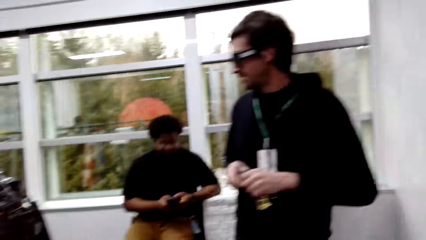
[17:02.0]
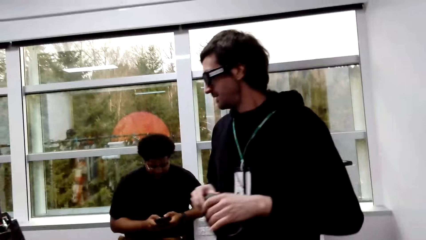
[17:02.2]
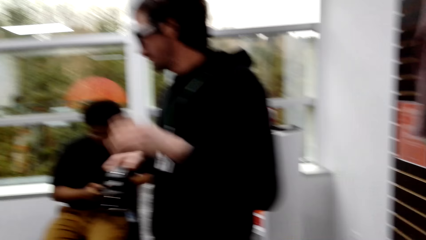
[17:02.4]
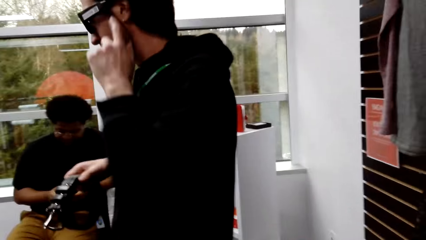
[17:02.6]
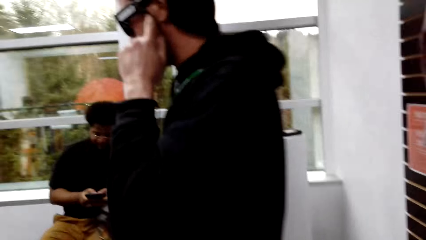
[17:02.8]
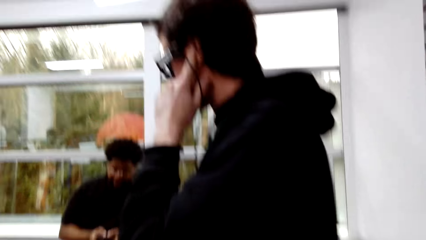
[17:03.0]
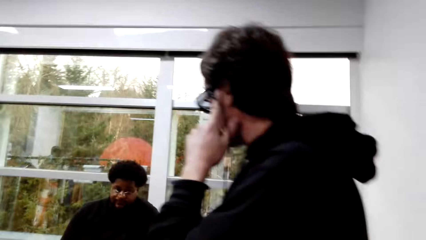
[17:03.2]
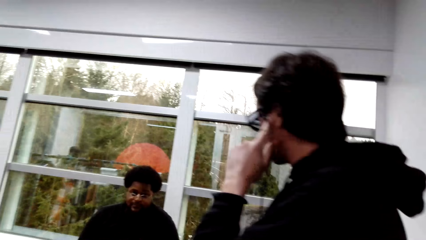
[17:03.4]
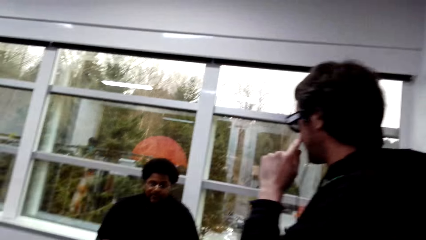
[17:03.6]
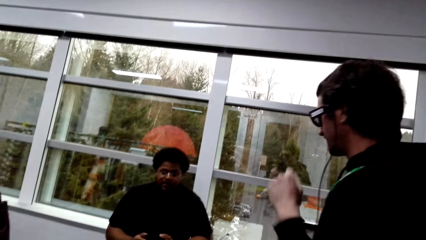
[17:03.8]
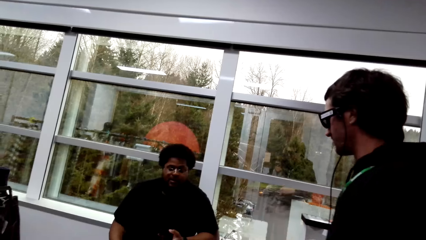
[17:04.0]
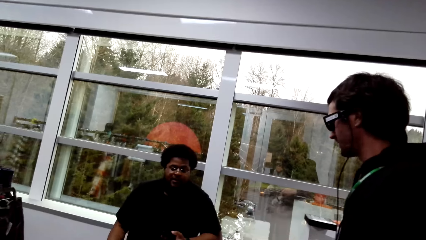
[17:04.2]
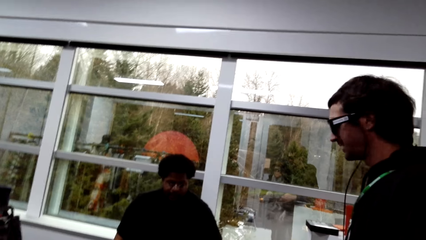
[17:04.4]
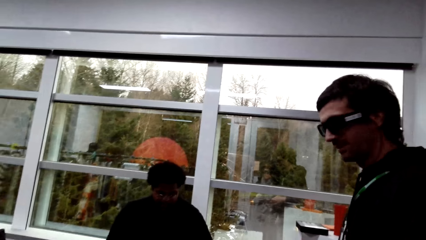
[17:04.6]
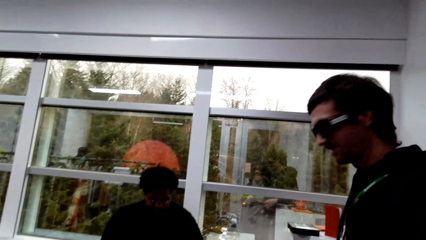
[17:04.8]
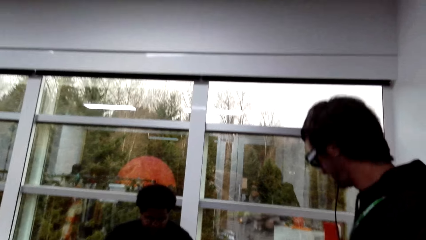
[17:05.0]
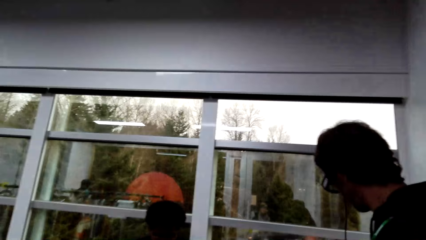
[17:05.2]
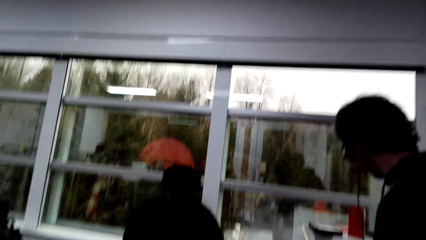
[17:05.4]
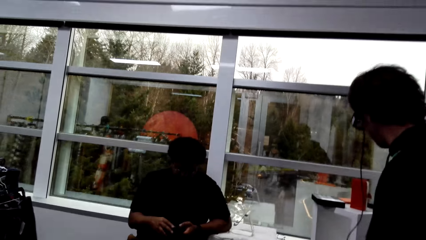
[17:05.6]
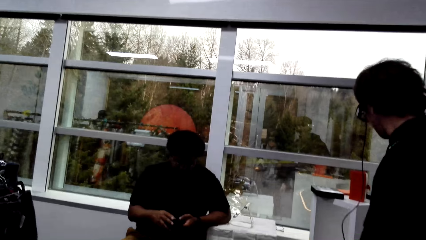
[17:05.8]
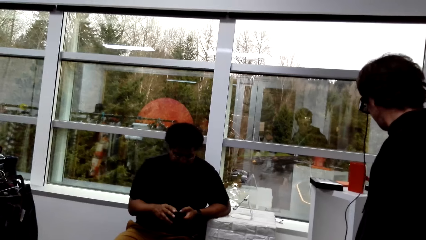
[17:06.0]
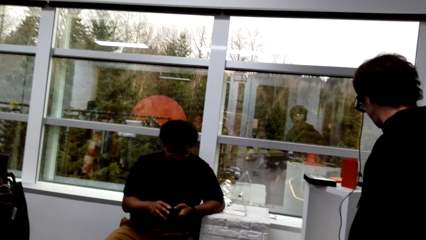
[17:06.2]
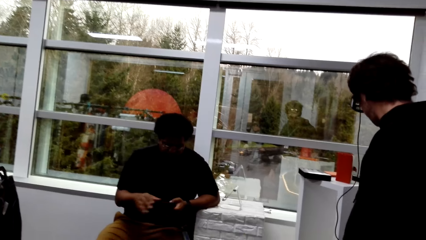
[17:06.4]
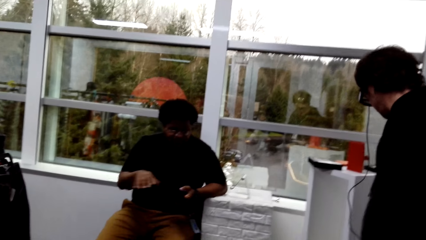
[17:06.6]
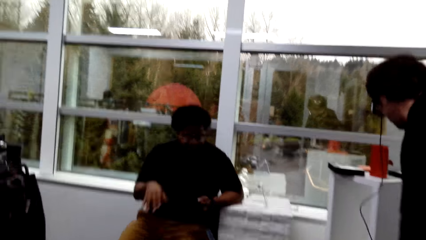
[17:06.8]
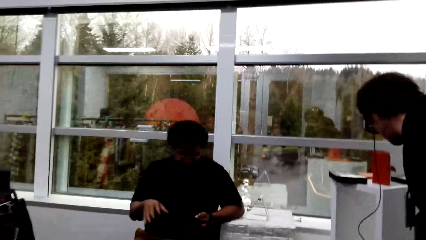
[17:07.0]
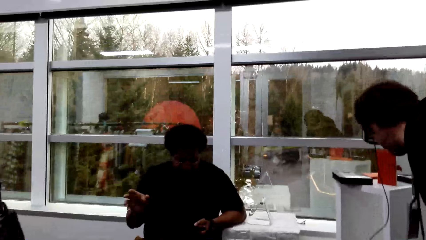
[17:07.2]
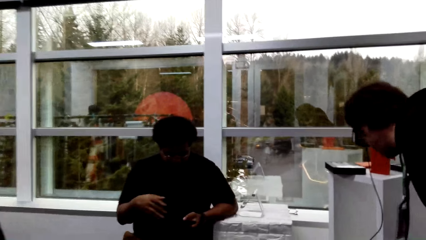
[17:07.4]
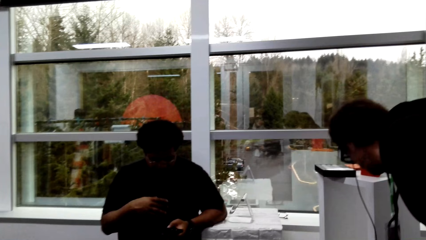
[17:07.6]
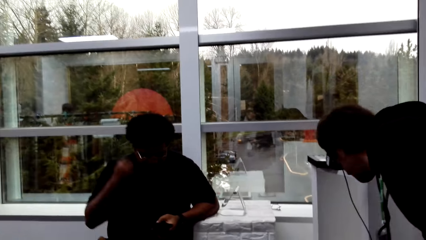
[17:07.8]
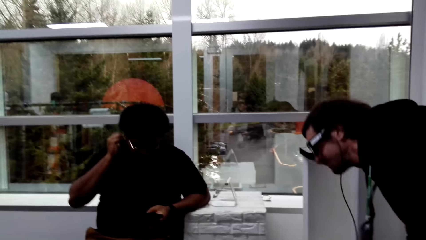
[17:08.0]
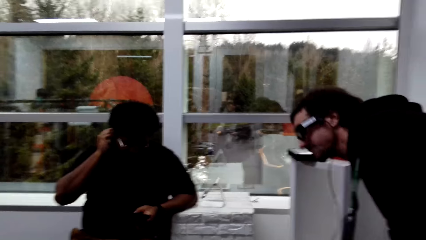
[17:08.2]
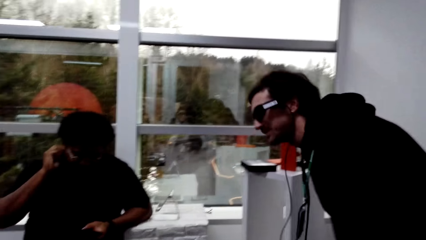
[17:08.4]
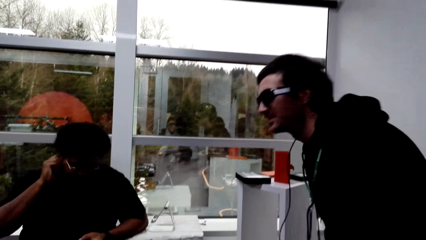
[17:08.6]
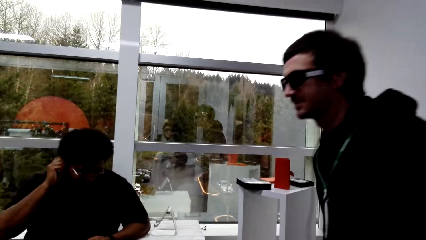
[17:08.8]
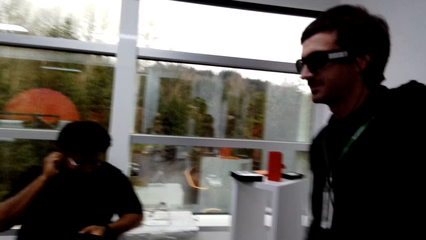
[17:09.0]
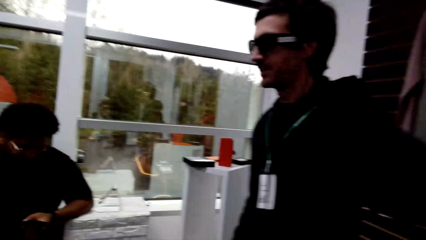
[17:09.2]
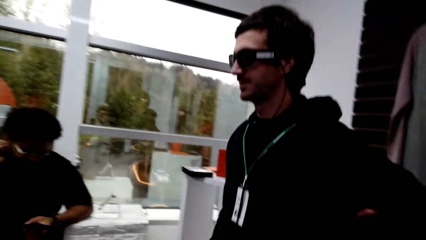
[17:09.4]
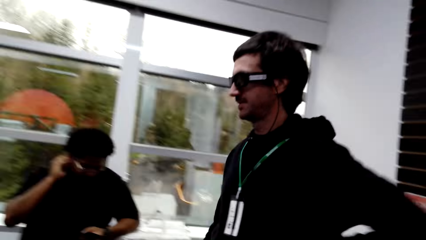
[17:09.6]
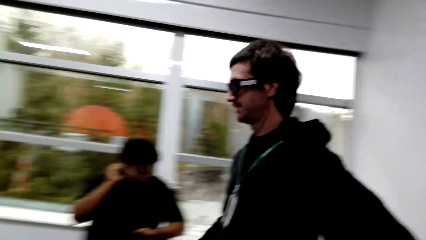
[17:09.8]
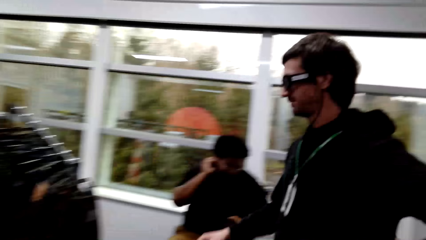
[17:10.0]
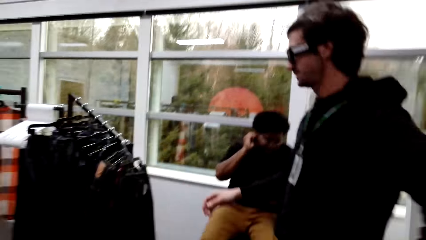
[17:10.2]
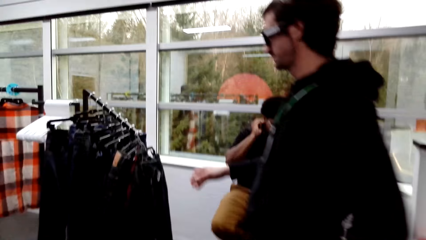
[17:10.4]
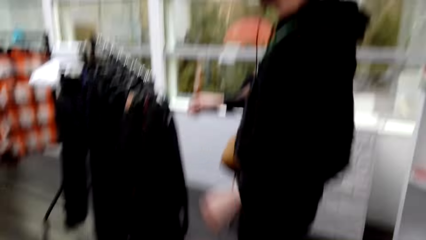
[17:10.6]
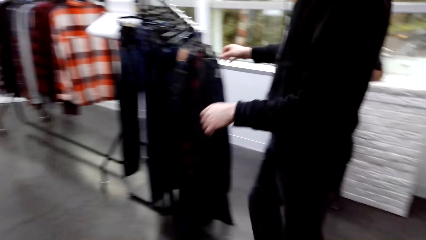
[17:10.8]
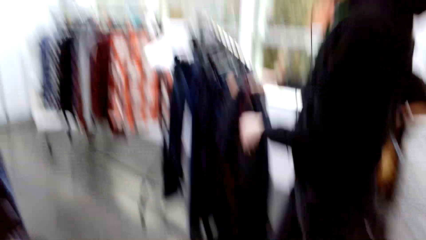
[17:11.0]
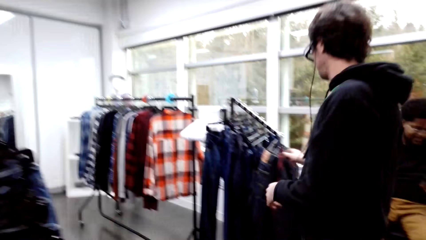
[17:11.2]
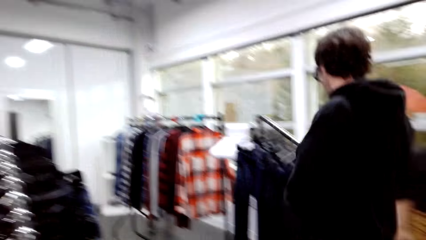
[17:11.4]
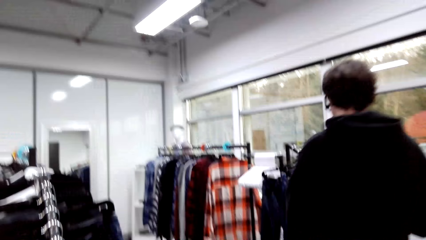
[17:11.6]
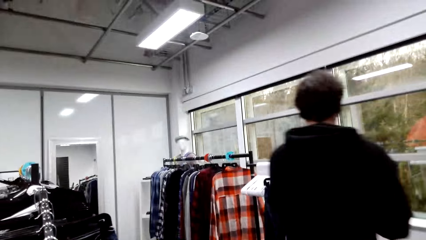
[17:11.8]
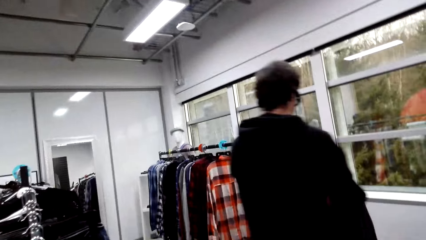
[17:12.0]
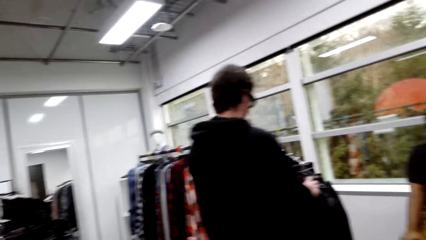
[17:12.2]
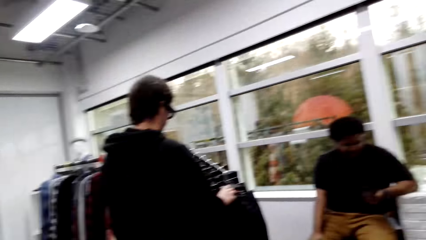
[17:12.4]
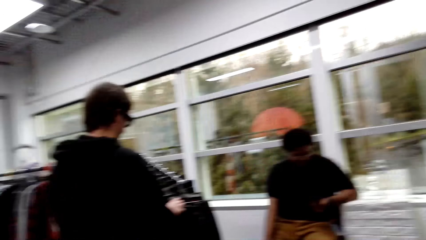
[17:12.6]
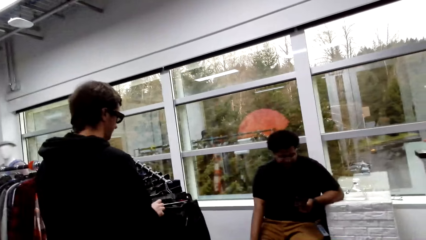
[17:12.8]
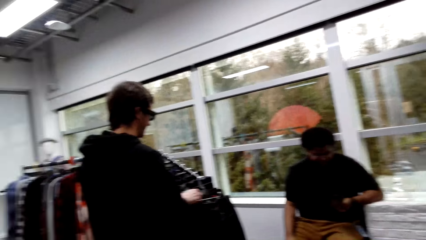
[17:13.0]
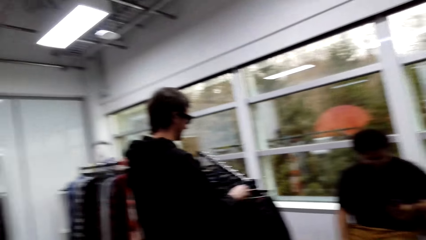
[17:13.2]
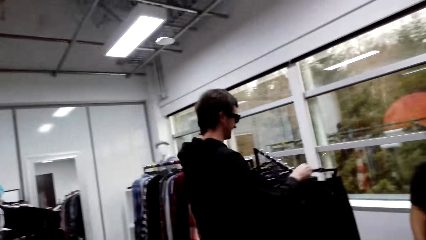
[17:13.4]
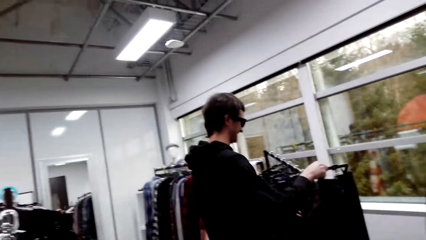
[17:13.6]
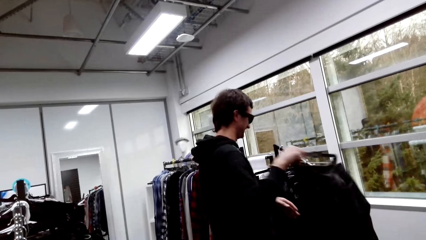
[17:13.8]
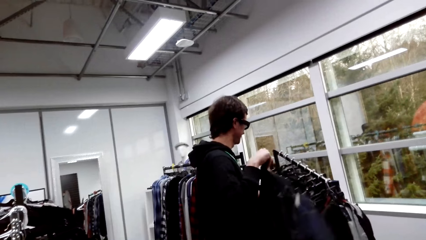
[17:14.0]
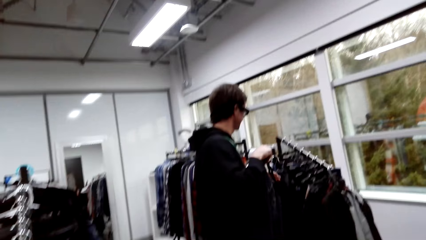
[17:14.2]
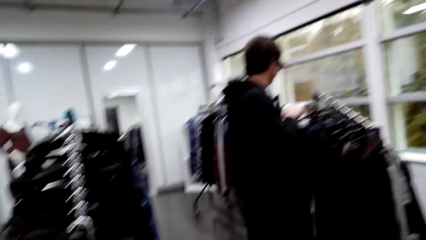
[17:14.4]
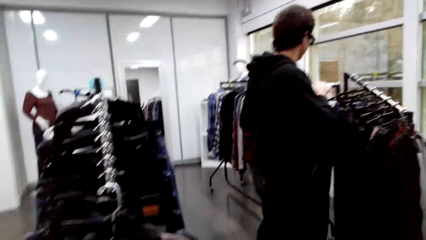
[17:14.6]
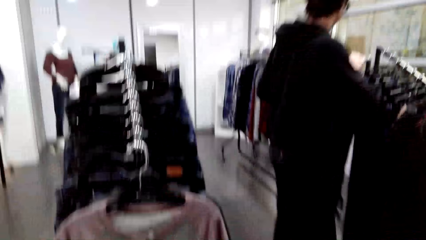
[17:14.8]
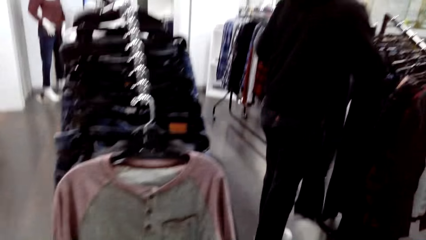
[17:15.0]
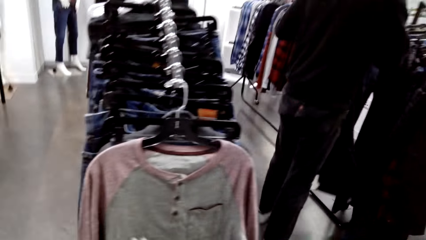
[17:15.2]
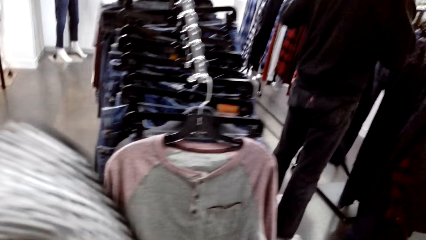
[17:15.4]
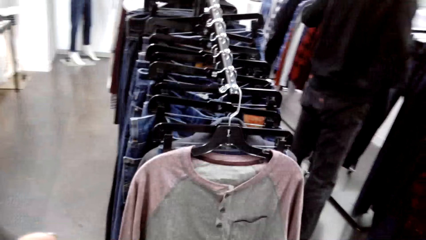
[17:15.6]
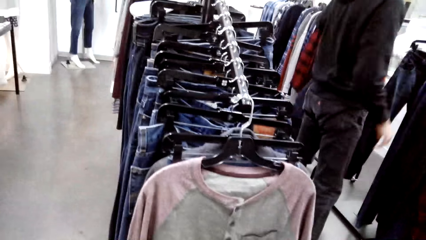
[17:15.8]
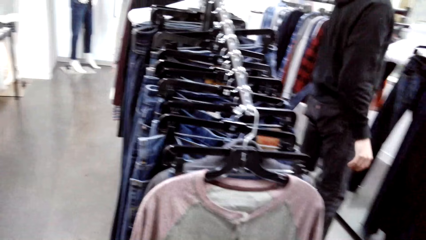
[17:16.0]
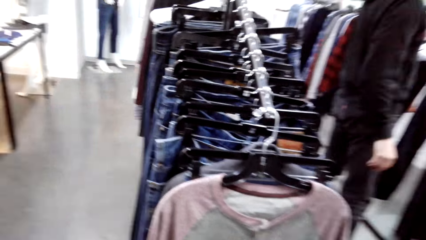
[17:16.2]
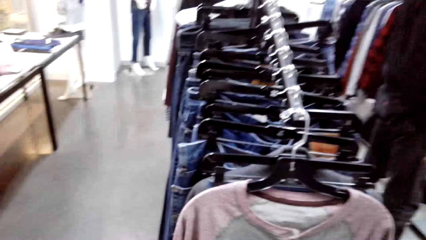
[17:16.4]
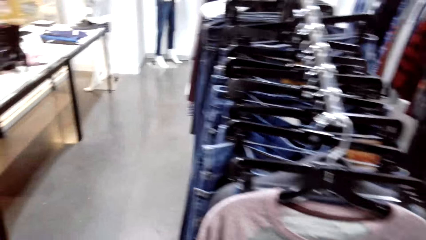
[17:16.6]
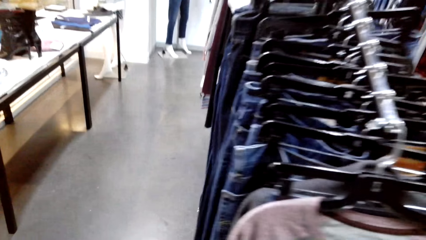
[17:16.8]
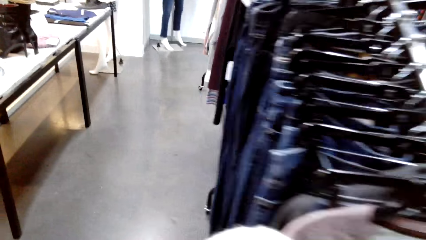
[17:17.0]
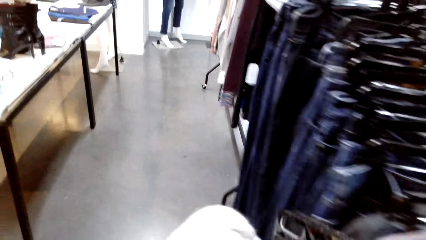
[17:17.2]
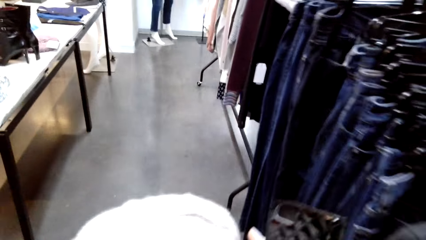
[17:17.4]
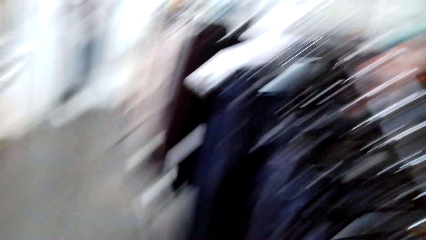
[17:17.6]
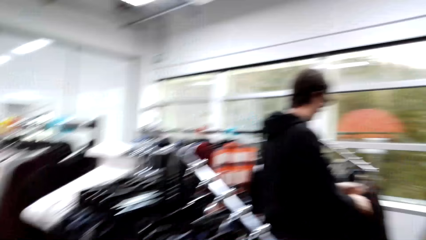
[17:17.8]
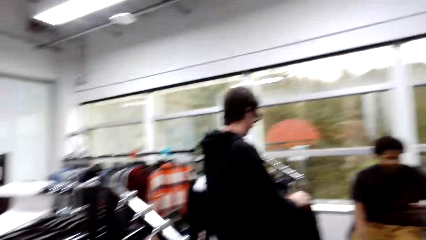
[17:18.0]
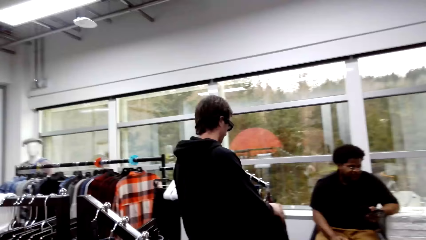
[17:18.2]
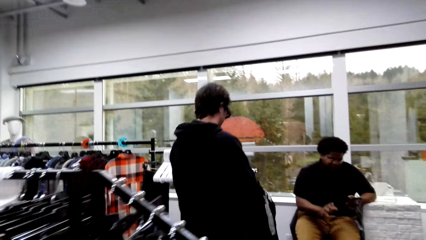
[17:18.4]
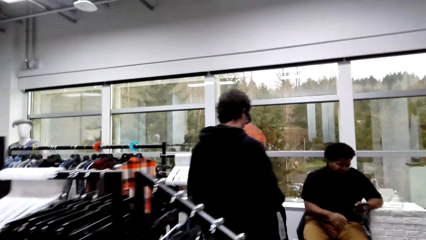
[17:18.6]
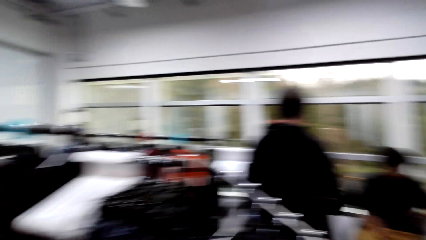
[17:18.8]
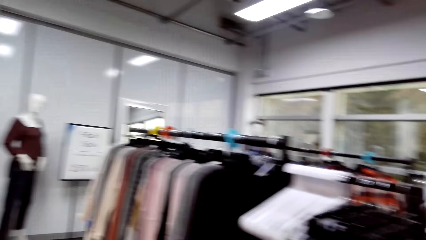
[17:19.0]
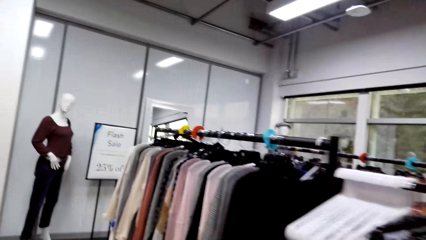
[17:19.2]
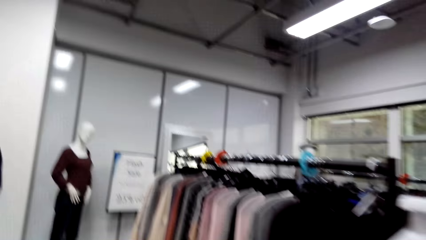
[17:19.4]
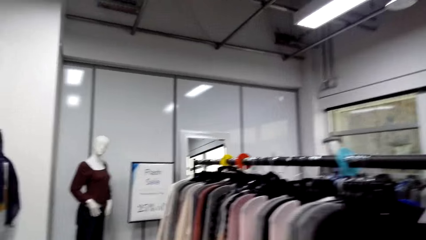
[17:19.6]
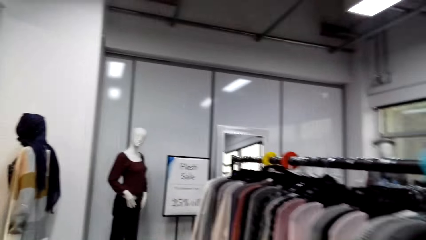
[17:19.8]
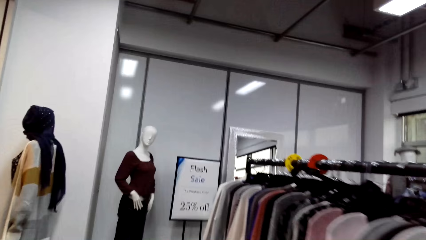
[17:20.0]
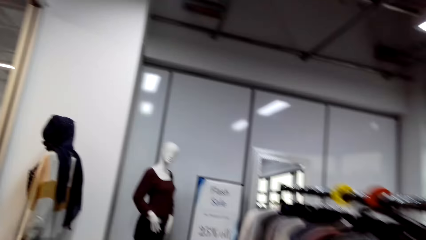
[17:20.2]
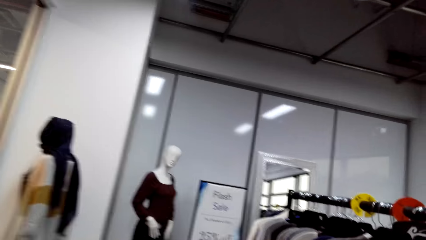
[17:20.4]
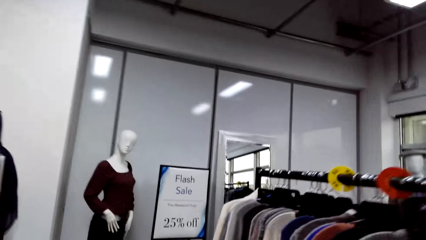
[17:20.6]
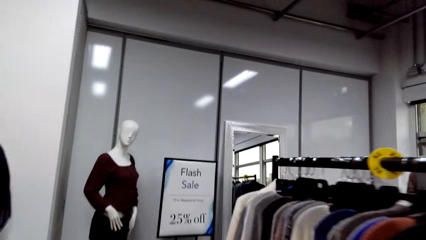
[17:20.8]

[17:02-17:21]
A male holds a belt with both hands. The camera wearer converses with the male. The male scratches his face. Another male converses with the first male and the camera wearer. The other male operates the phone, does a hand movement, and scratches his ear with his hand. The first male walks around the store and picks pants from the rack. The camera wearer converses with the first male. They walk around the store.
